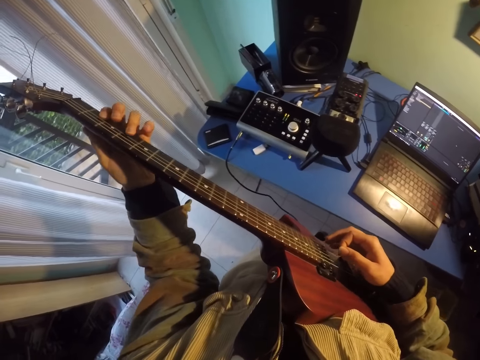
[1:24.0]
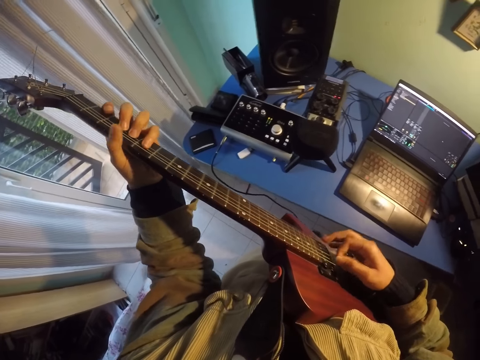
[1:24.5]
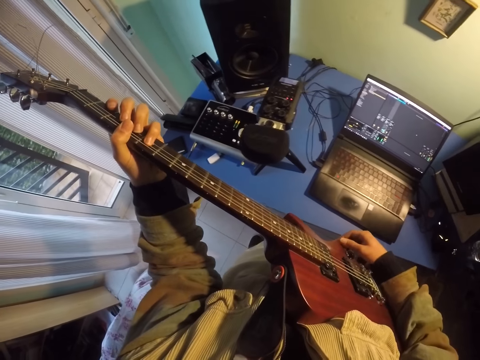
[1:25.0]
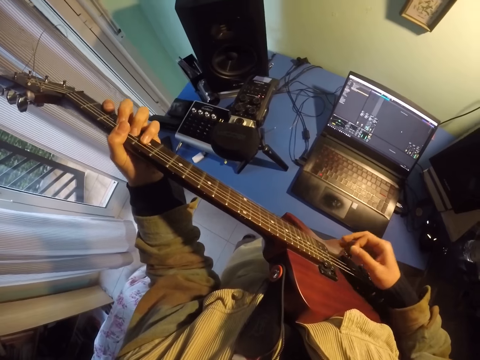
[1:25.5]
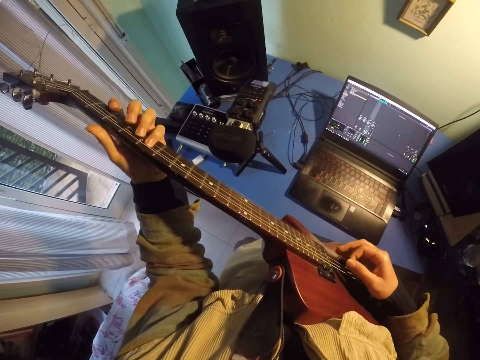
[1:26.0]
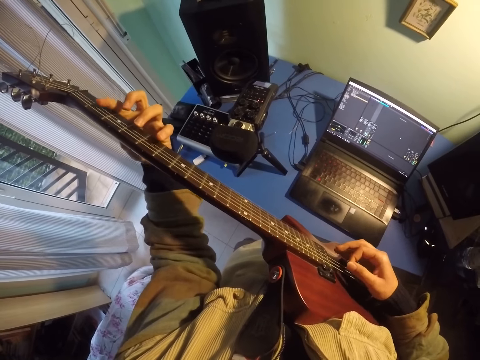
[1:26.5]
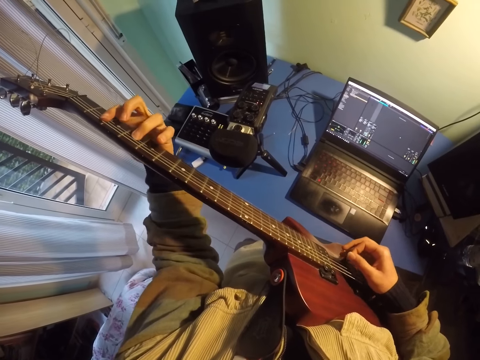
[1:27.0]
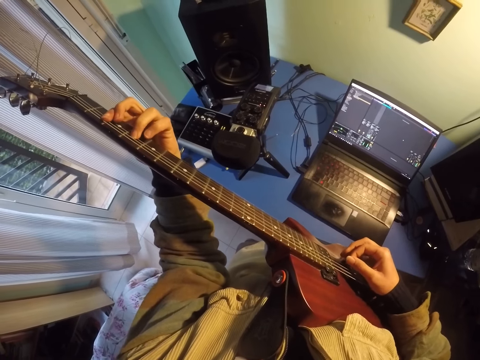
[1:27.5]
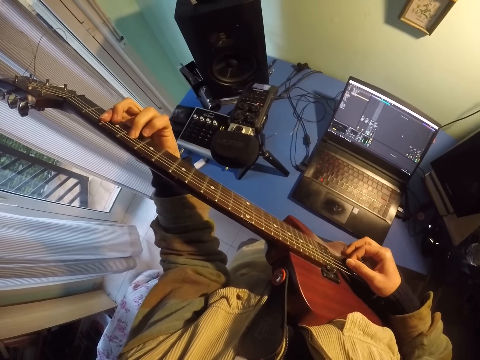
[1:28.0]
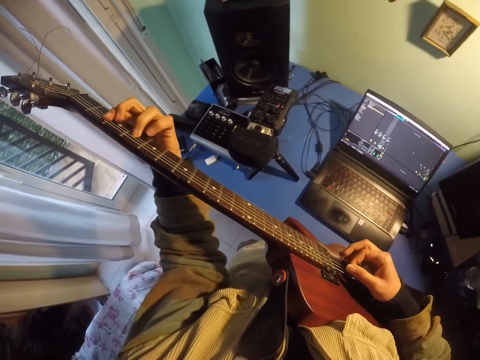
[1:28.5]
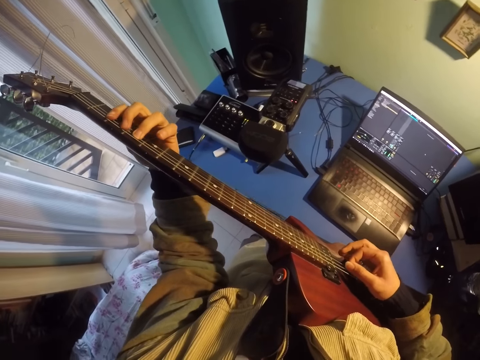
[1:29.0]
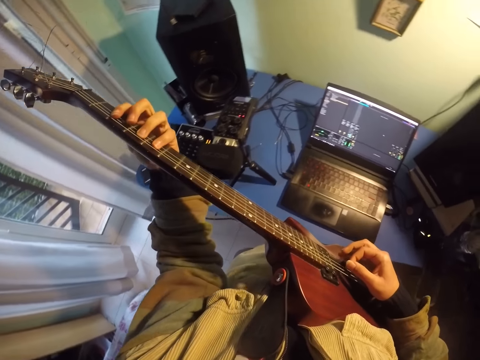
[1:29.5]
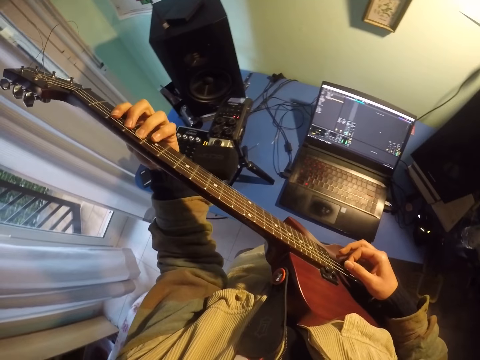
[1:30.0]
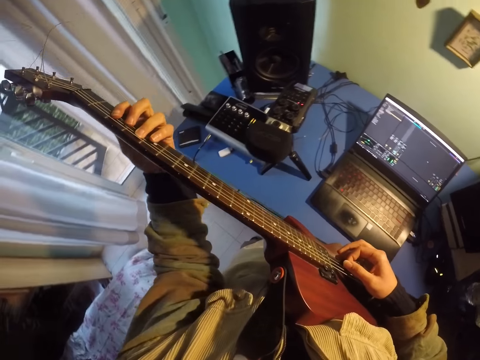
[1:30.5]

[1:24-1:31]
The camera wearer plays the guitar and touches the pickup selection switch.

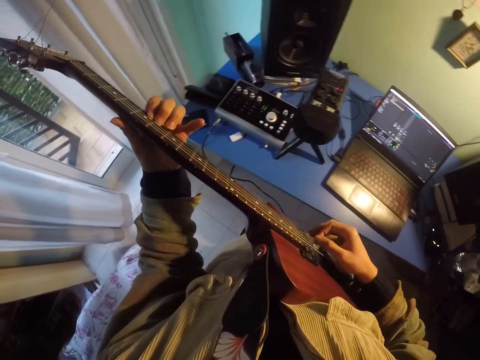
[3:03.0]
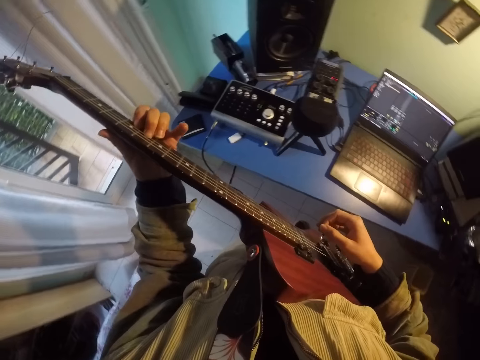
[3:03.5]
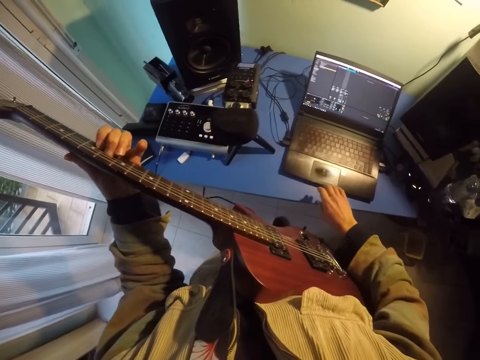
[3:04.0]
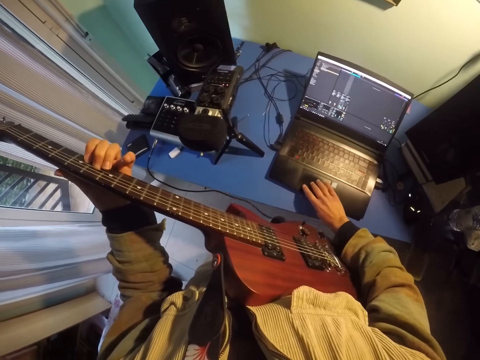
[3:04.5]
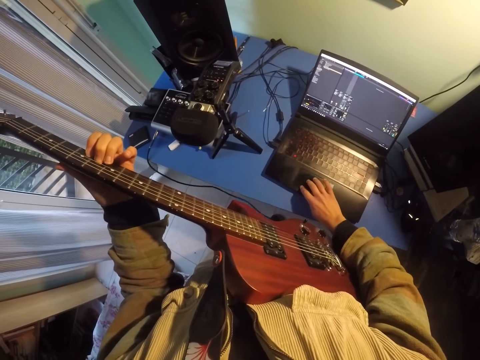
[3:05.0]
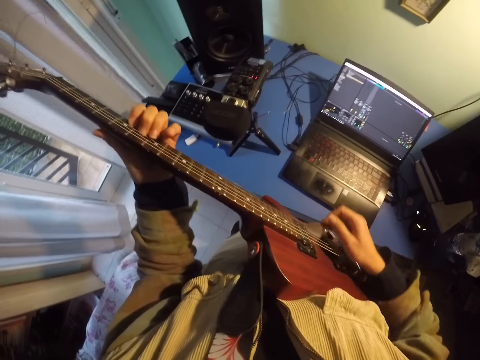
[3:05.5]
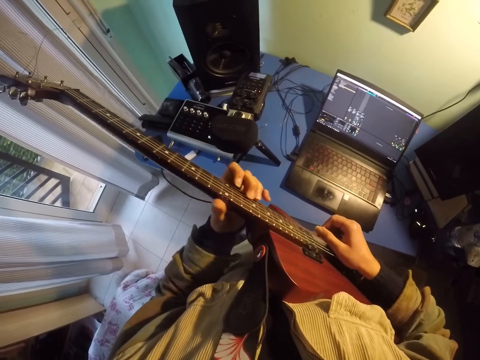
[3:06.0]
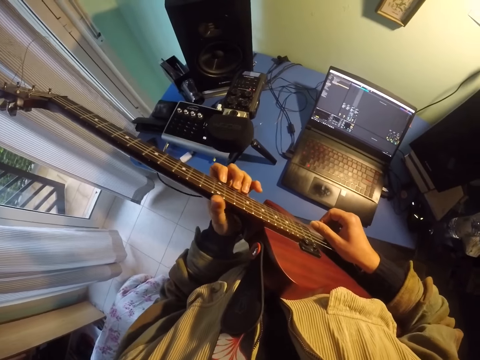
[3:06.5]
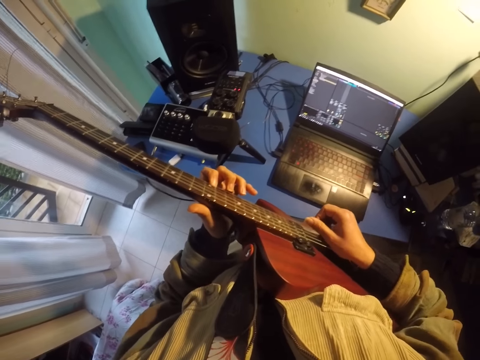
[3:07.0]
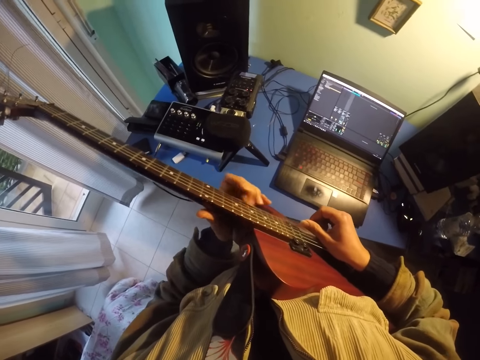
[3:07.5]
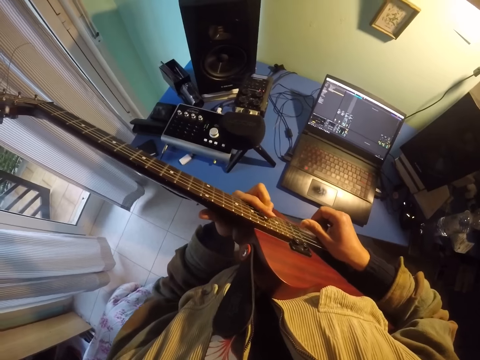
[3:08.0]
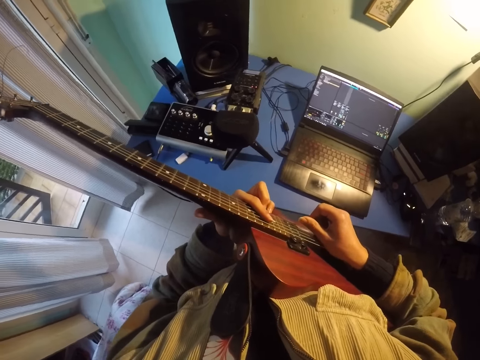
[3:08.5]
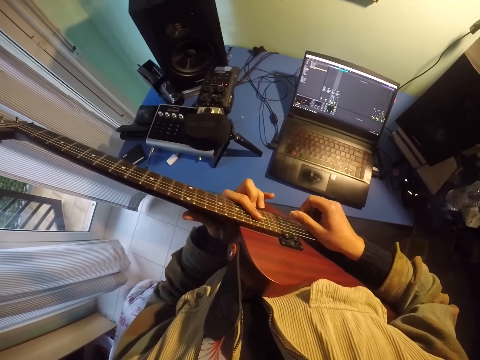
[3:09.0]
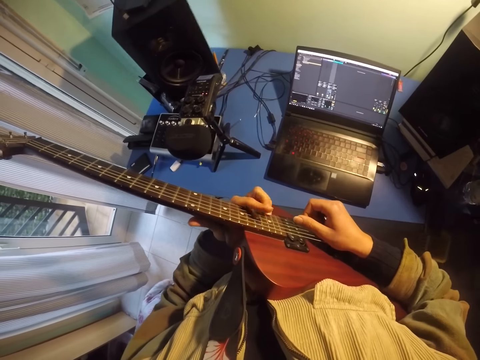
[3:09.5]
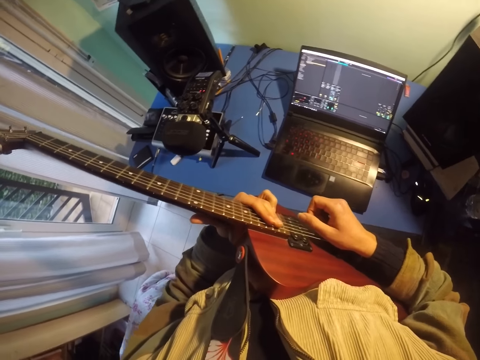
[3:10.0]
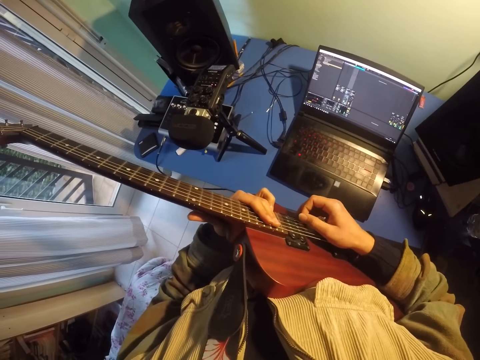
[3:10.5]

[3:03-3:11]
The camera wearer scrolls on the laptop's touch pad. They play the guitar.

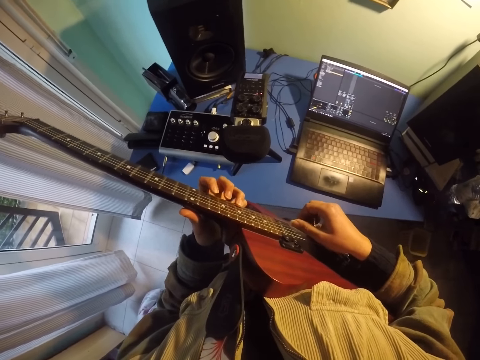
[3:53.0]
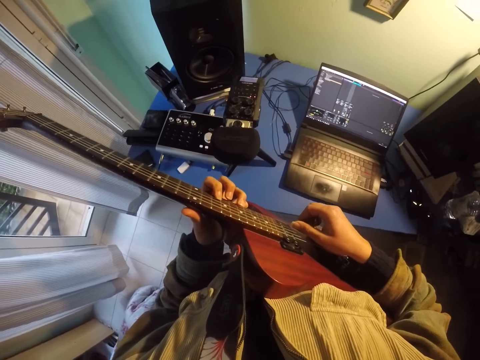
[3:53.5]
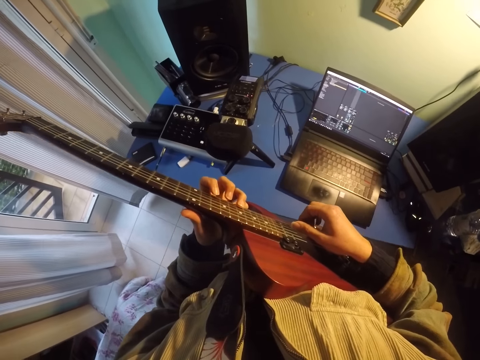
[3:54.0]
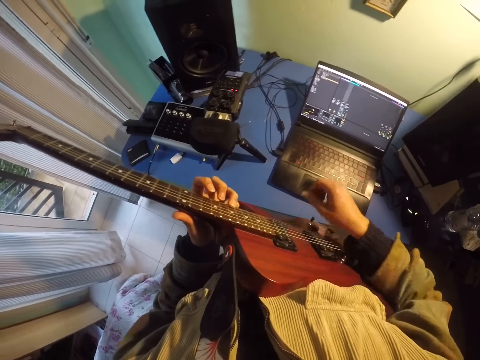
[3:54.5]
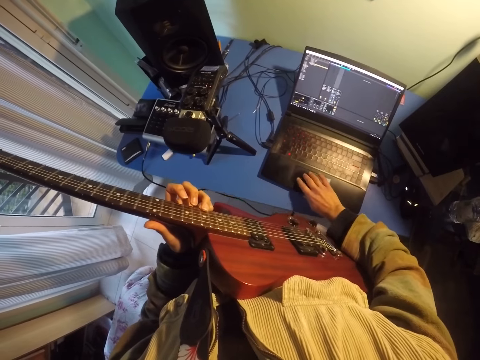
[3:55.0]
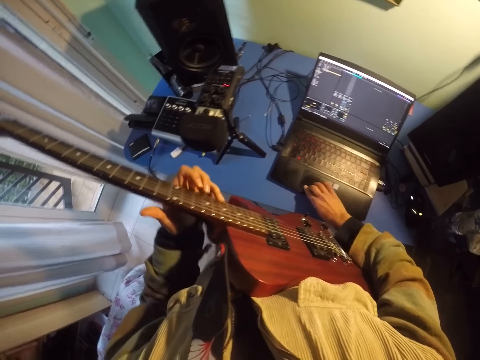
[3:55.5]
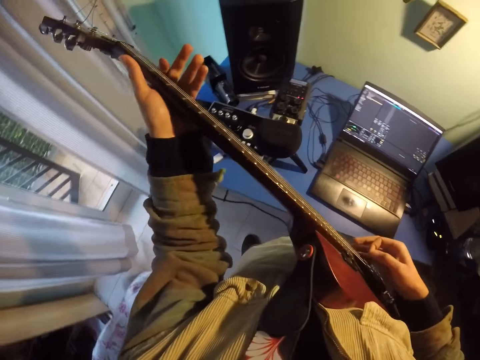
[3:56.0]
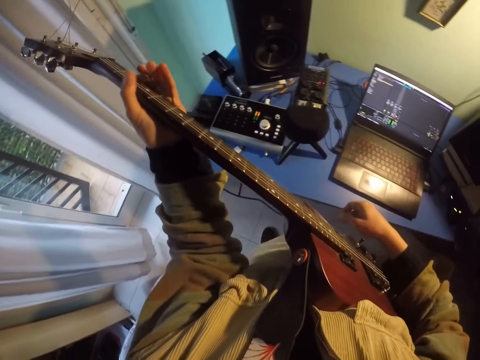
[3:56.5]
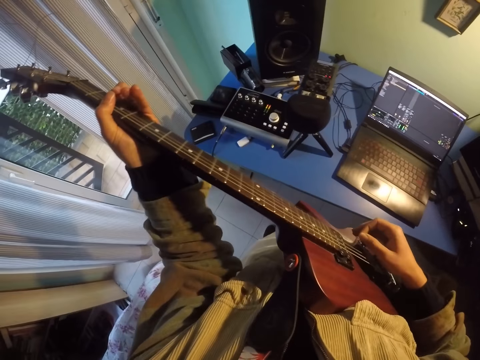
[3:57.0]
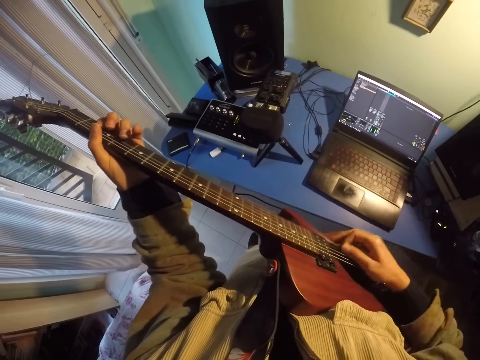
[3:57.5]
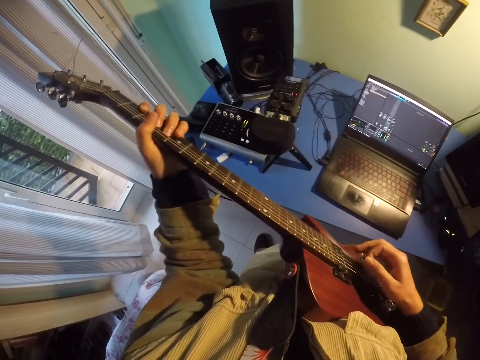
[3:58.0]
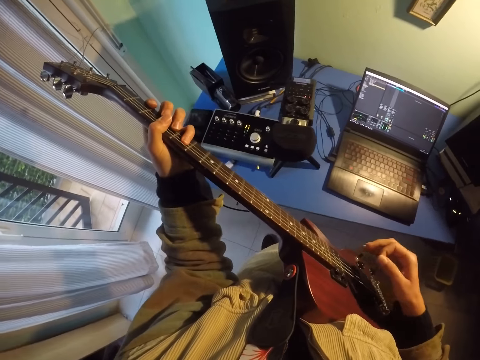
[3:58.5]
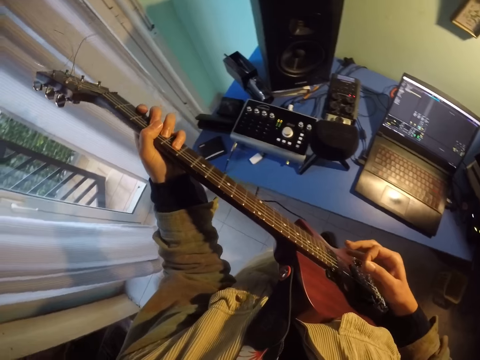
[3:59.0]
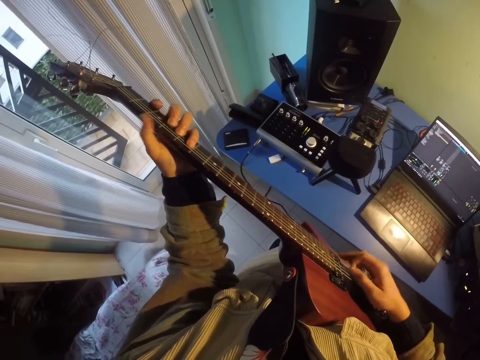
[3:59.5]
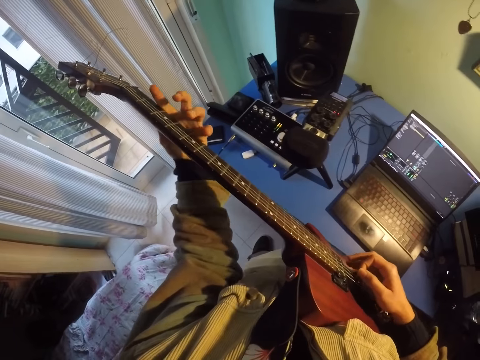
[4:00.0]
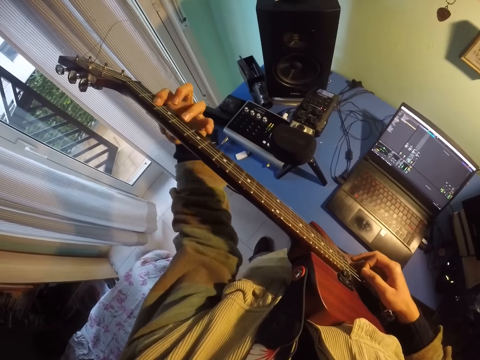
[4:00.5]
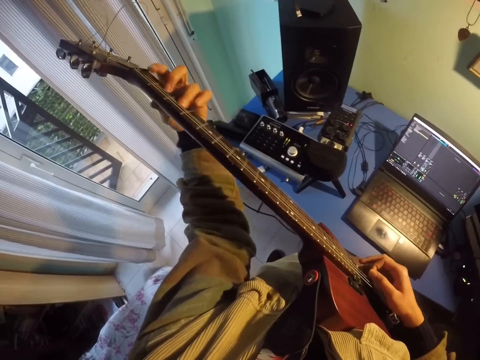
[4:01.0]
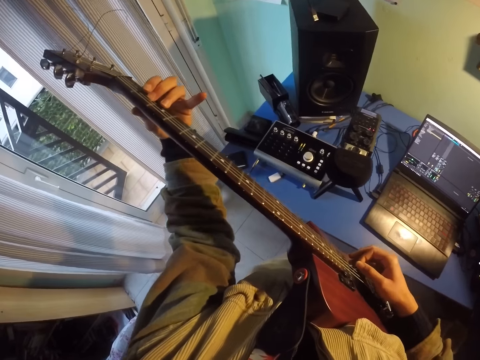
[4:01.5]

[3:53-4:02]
The camera wearer scrolls on the laptop's touch pad. They play the guitar.
